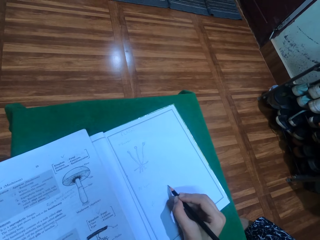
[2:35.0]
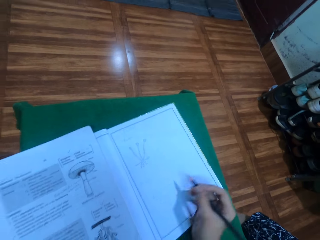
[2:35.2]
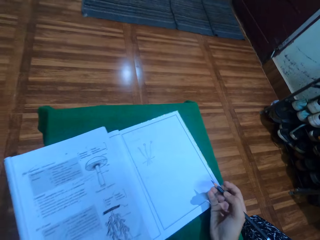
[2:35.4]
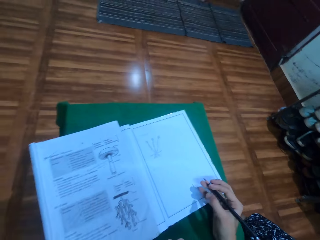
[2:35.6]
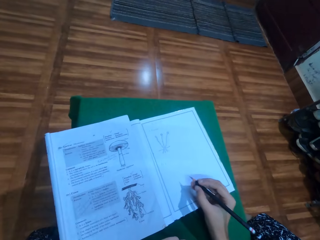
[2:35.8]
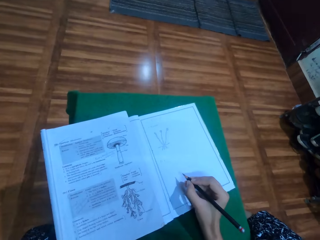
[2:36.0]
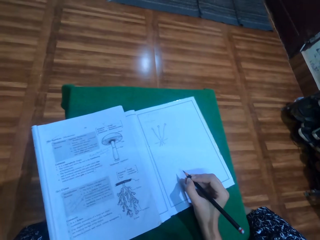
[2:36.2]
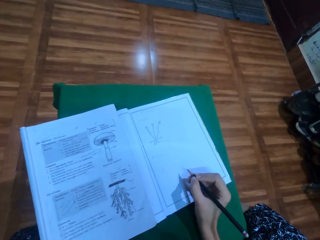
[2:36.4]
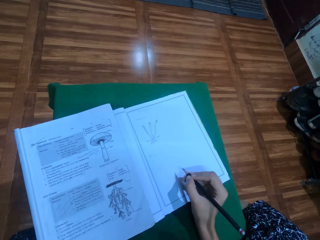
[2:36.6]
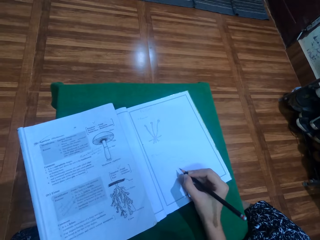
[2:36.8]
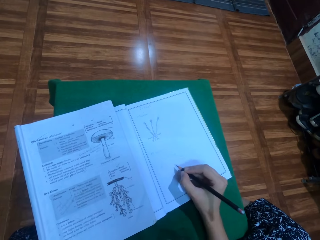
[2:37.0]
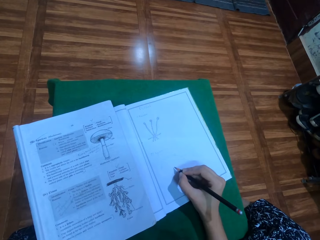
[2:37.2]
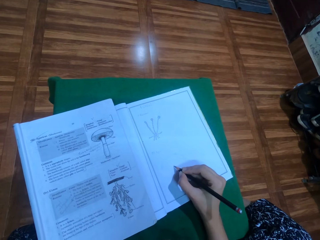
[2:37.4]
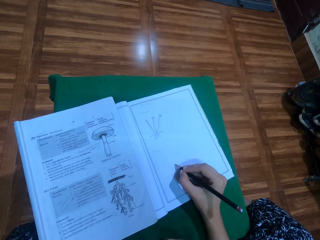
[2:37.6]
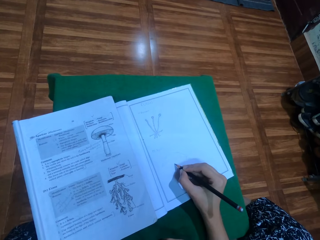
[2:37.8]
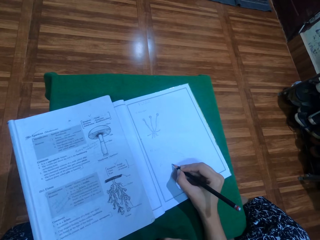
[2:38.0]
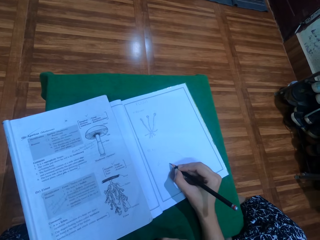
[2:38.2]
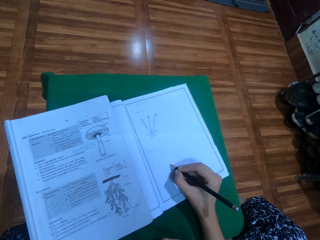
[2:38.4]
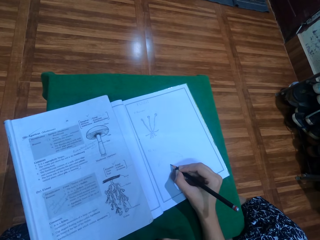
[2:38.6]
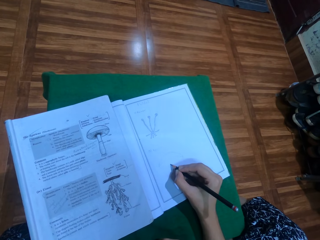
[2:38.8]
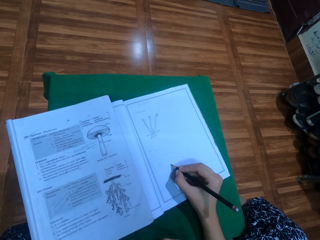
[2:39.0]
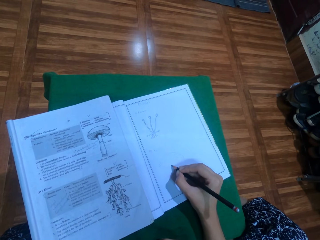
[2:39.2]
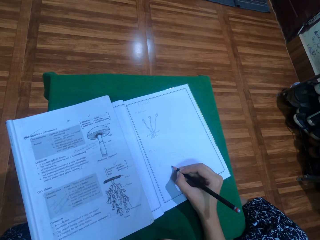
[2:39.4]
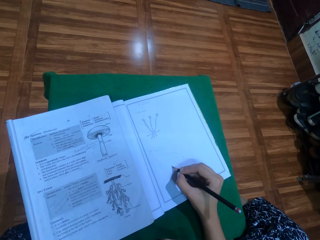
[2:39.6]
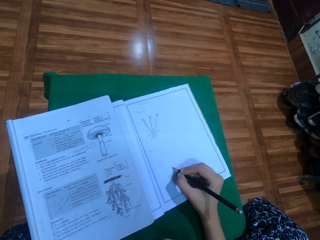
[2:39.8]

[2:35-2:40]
The camera wearer draws in the drawing book with a pencil in the right hand.

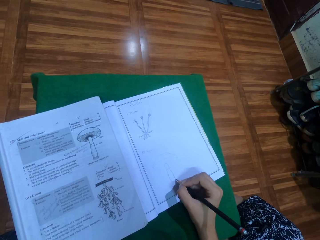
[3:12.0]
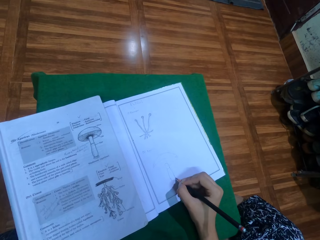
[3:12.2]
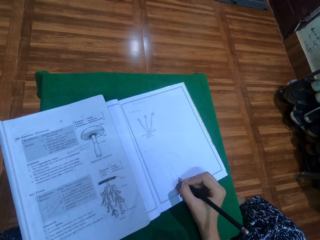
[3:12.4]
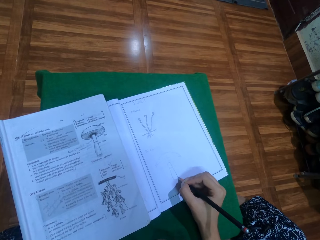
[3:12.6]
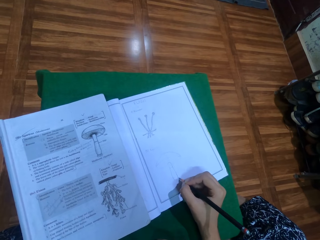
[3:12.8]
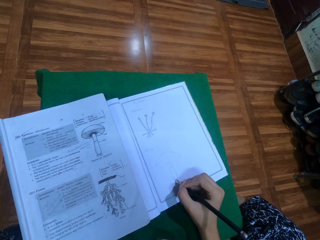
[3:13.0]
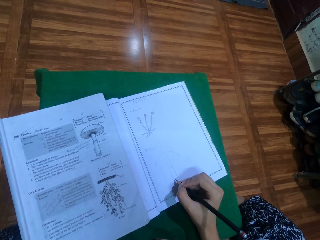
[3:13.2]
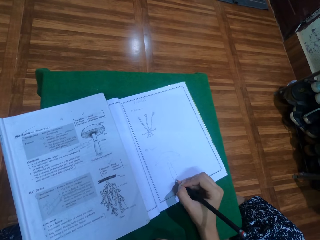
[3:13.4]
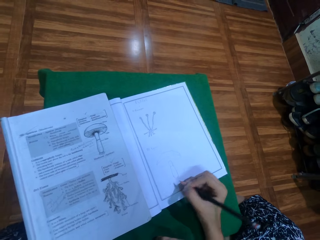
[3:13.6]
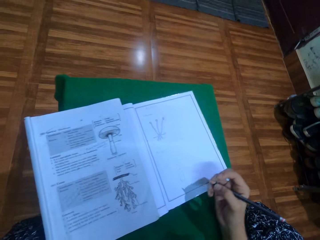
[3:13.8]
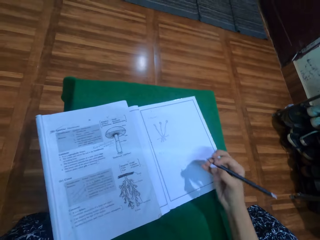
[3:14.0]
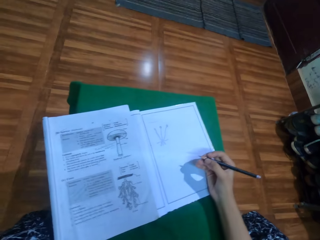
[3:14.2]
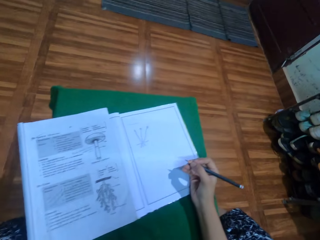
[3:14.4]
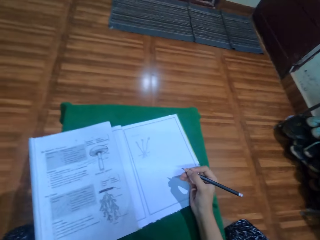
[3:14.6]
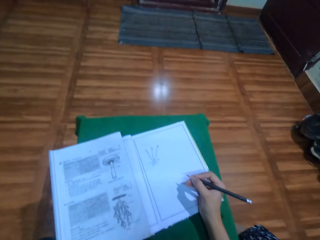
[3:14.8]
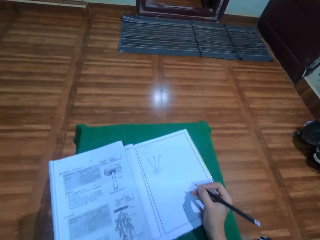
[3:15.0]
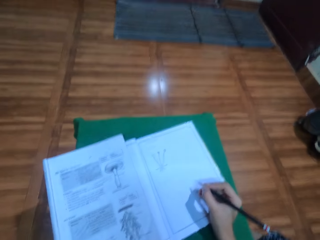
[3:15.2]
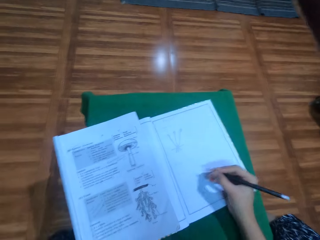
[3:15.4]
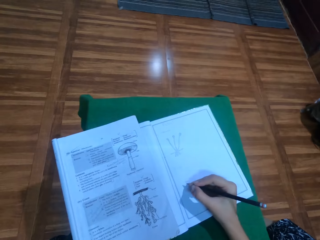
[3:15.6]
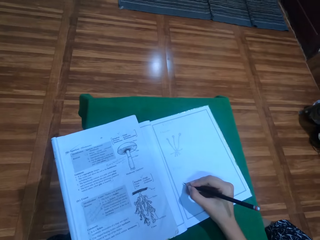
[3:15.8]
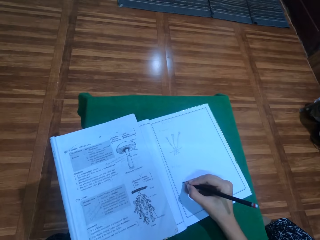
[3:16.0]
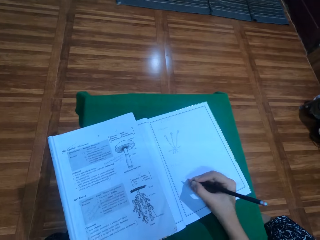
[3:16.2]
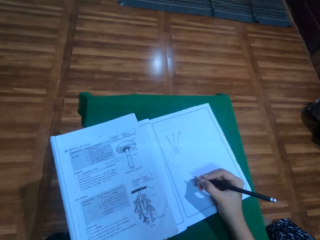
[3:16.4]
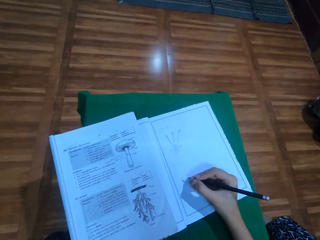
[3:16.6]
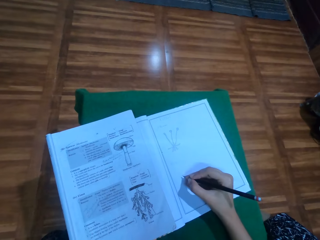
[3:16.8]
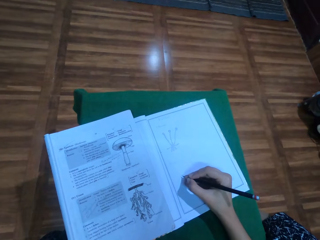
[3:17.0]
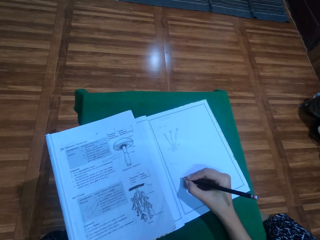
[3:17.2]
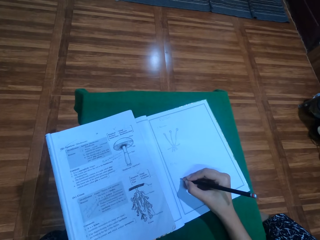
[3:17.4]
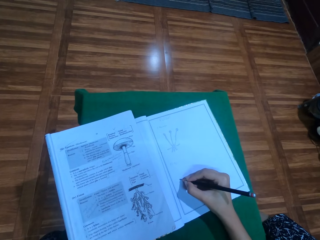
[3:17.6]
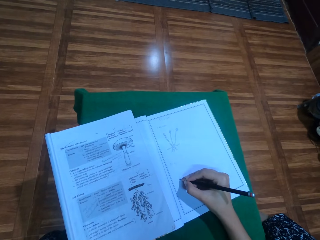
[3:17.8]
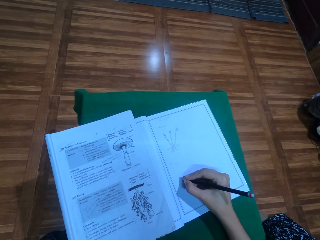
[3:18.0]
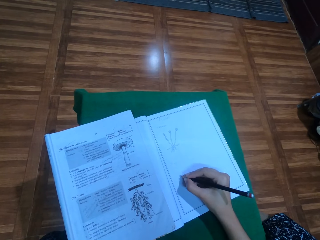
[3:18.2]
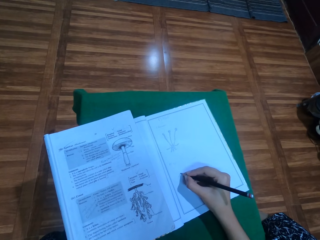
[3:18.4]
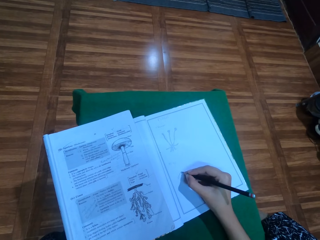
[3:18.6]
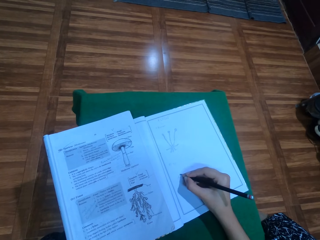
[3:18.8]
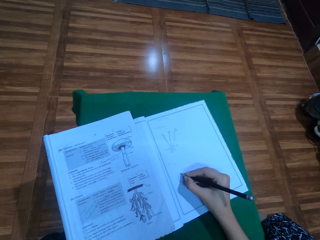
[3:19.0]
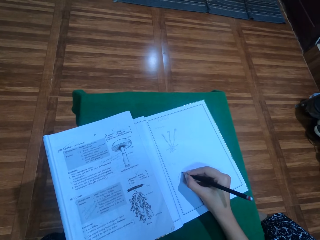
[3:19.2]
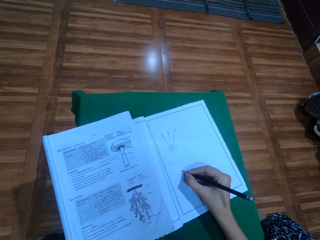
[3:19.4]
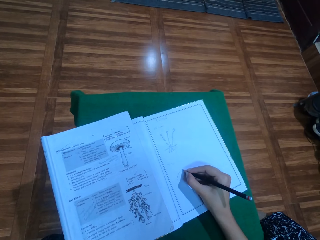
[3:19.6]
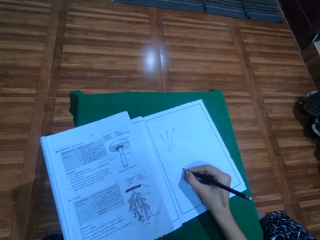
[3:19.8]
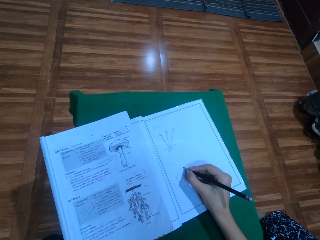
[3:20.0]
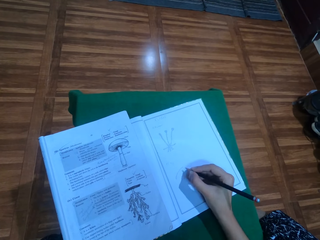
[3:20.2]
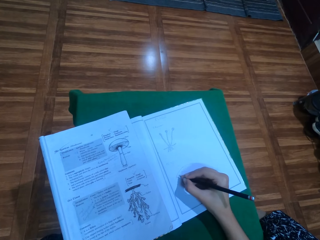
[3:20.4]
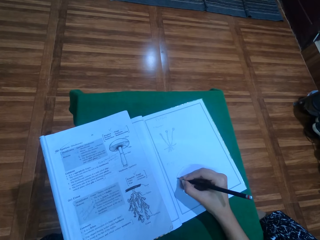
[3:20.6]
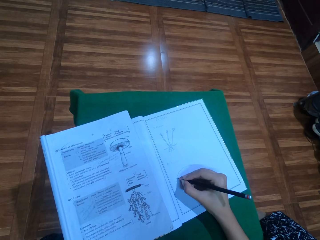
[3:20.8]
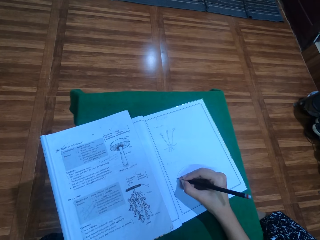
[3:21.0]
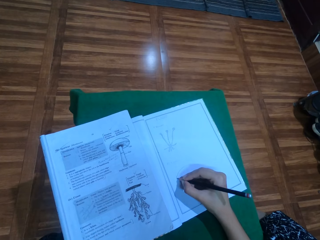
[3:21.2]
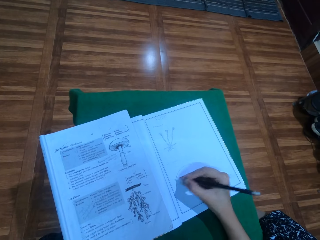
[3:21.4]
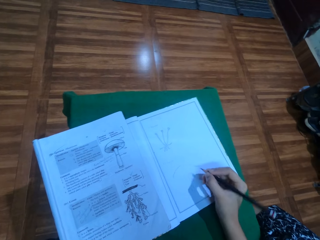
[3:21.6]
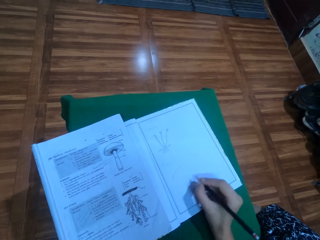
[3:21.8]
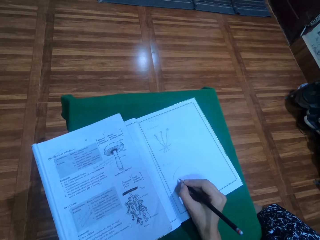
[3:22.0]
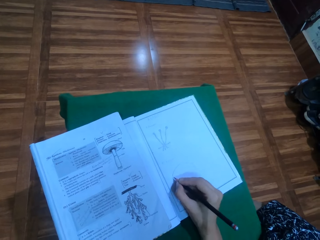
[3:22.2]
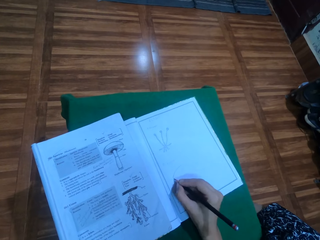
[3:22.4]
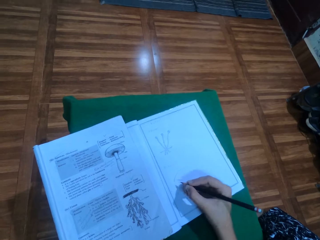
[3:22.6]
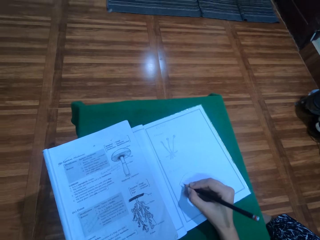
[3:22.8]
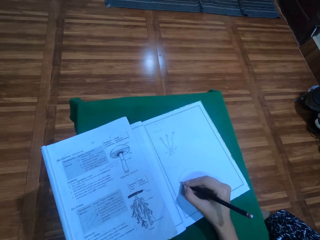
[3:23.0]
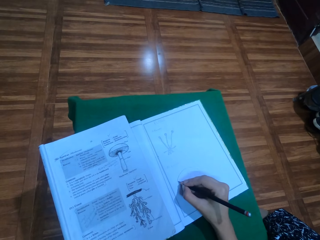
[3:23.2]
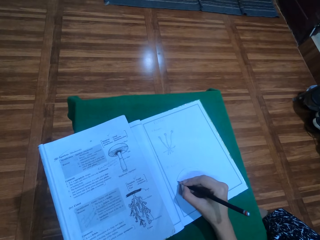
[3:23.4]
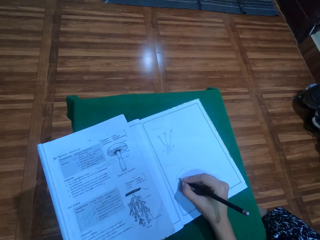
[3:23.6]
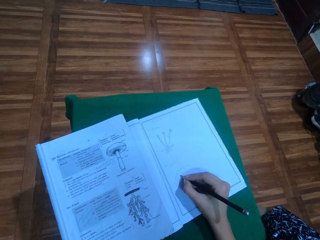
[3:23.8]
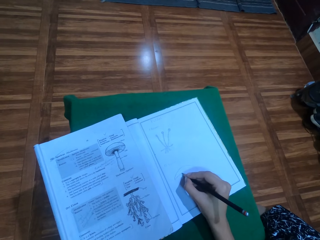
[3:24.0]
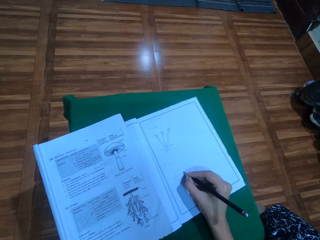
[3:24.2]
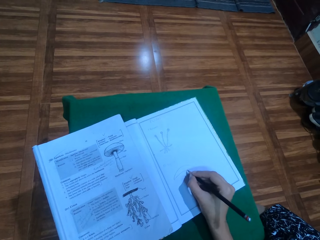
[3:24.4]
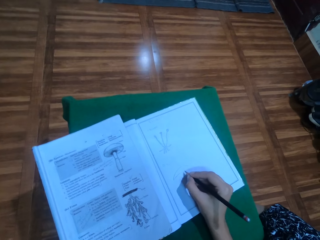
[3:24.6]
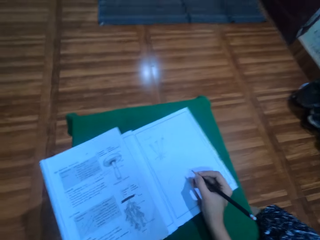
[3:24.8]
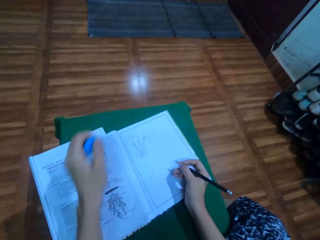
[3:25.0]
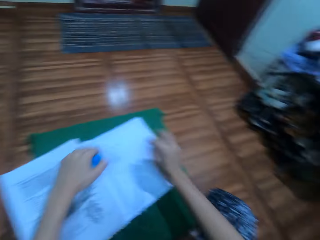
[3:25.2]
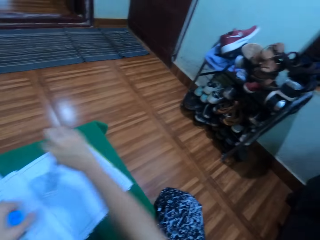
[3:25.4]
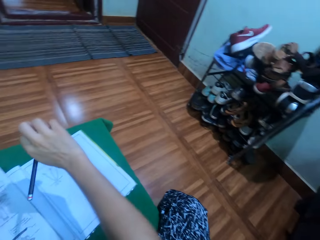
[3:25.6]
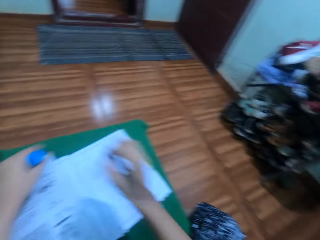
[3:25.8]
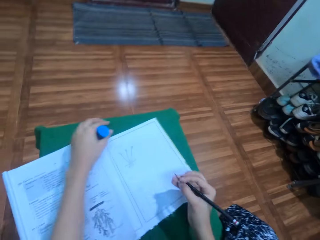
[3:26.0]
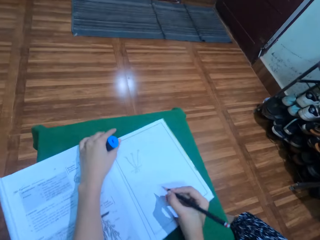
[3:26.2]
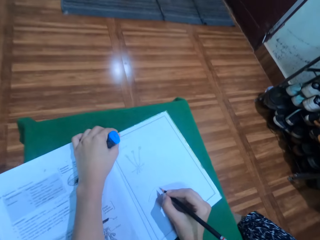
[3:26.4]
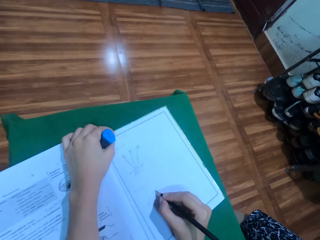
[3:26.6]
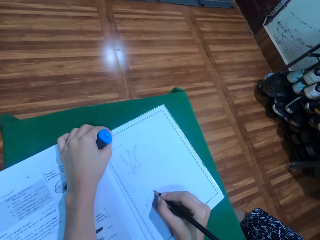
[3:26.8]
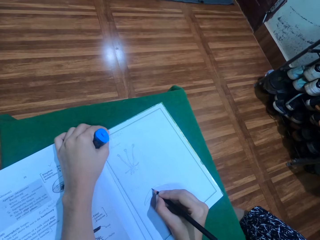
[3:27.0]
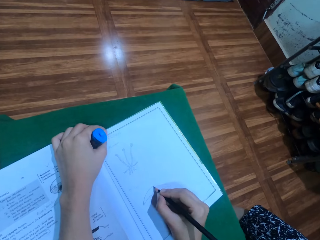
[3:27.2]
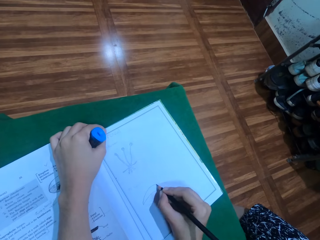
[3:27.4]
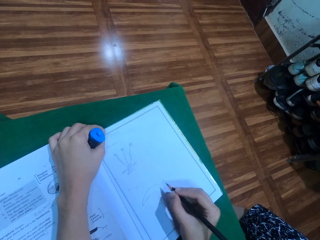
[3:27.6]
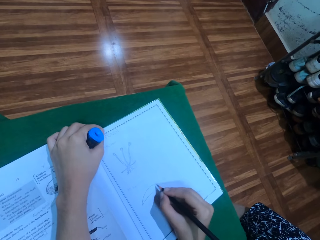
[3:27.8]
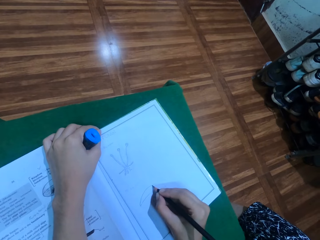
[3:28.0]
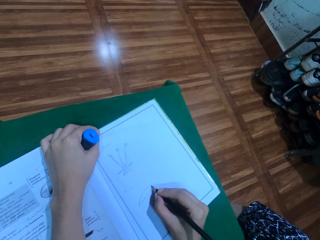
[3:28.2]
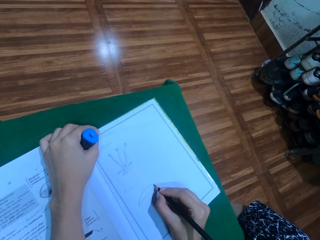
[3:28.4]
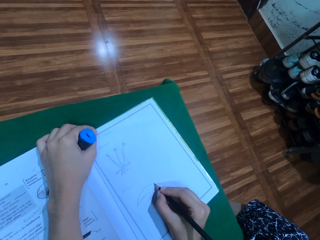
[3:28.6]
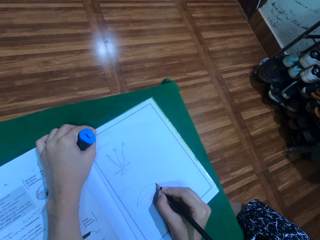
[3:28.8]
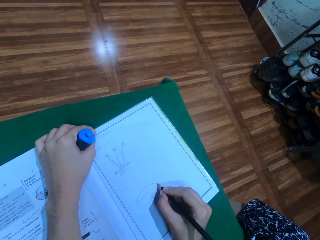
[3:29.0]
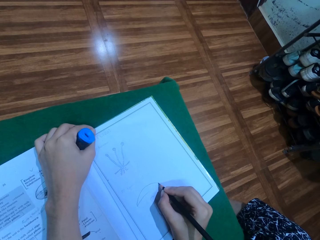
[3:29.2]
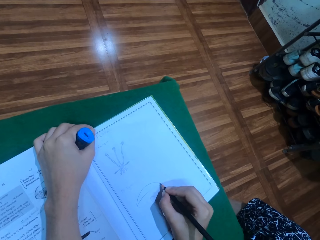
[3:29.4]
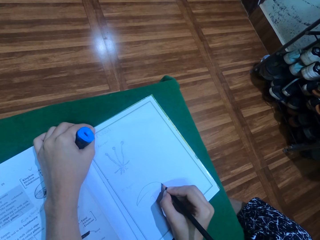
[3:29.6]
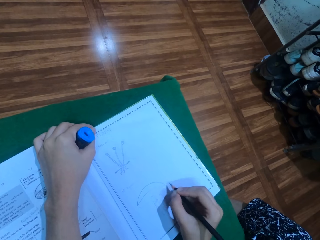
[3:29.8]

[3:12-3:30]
The camera wearer moves his hand. He draws the drawing. He moves his hands. He lifts the right hand and holds an eraser with the left hand. He draws the drawing. He places the left hand on the books.
